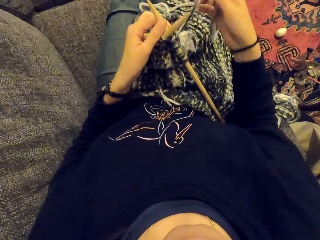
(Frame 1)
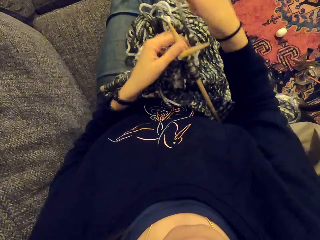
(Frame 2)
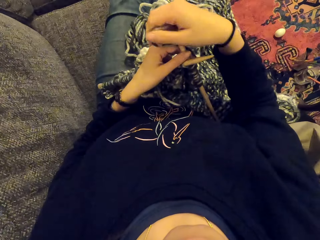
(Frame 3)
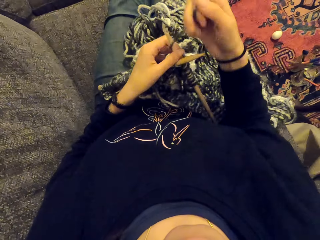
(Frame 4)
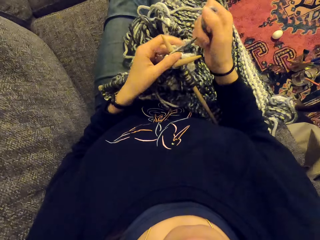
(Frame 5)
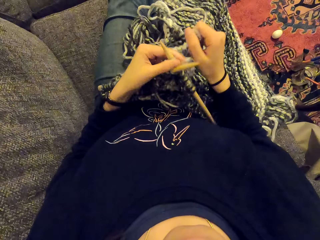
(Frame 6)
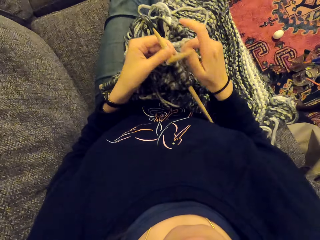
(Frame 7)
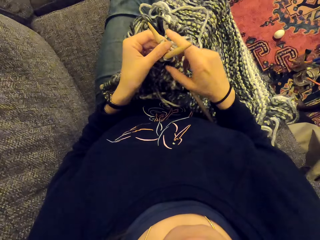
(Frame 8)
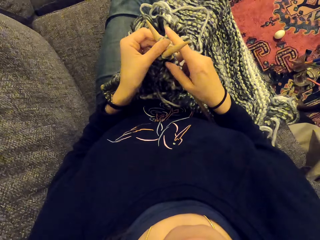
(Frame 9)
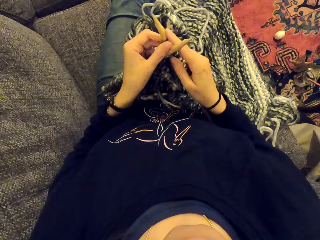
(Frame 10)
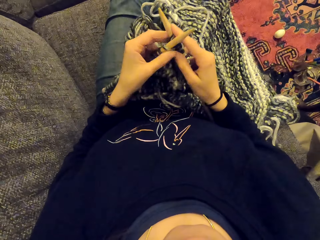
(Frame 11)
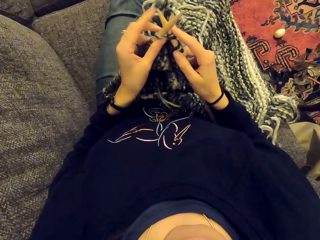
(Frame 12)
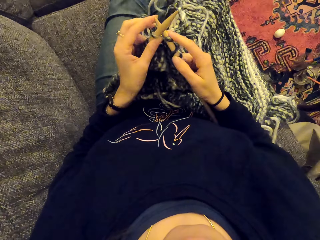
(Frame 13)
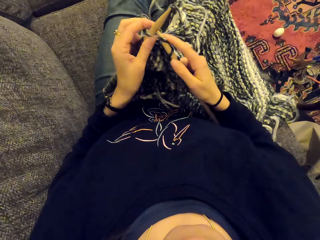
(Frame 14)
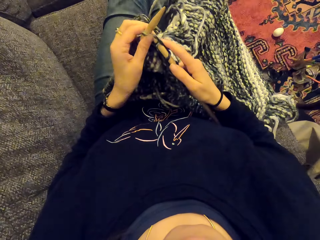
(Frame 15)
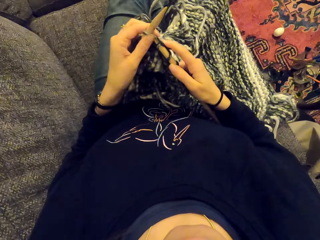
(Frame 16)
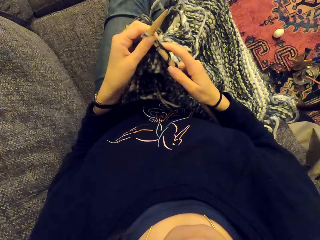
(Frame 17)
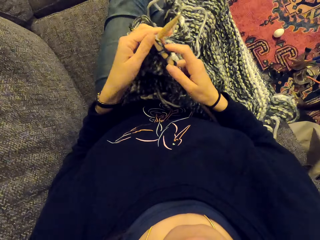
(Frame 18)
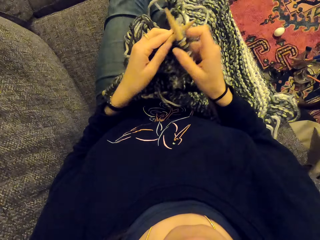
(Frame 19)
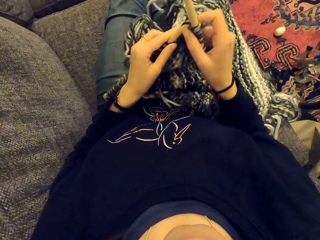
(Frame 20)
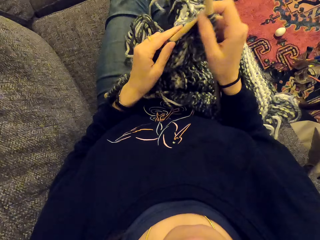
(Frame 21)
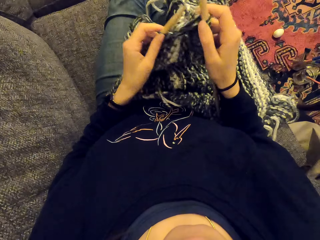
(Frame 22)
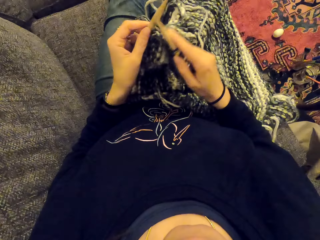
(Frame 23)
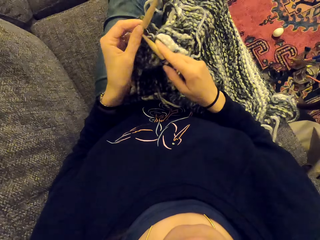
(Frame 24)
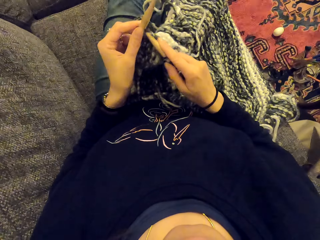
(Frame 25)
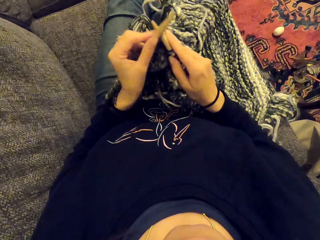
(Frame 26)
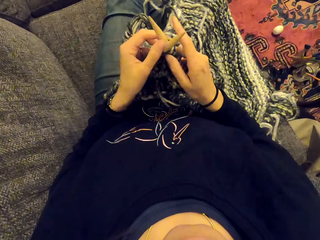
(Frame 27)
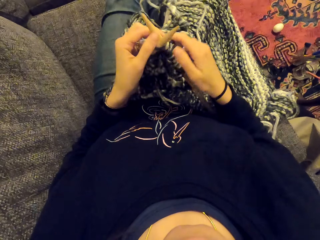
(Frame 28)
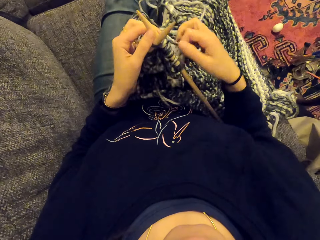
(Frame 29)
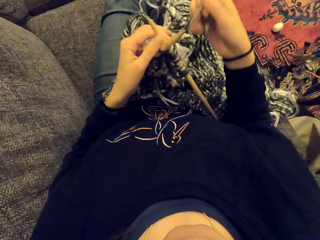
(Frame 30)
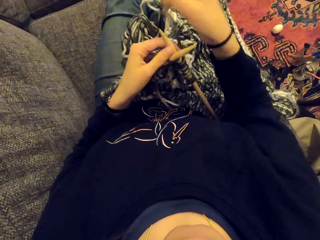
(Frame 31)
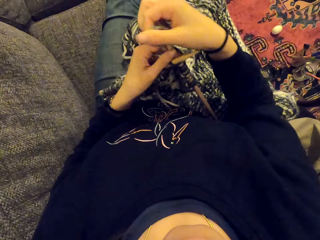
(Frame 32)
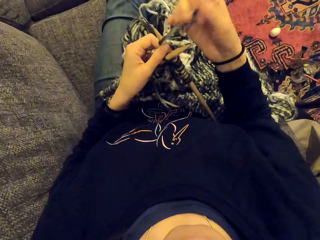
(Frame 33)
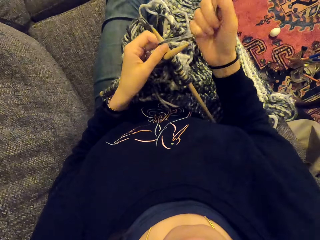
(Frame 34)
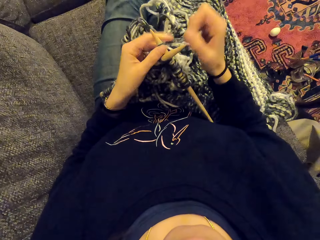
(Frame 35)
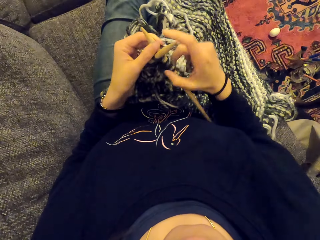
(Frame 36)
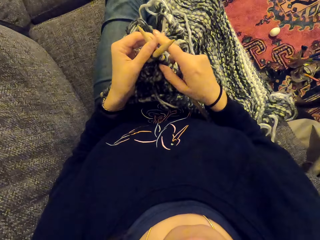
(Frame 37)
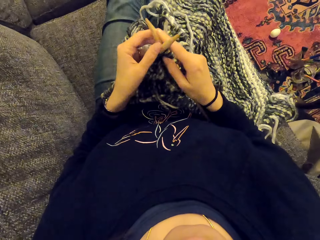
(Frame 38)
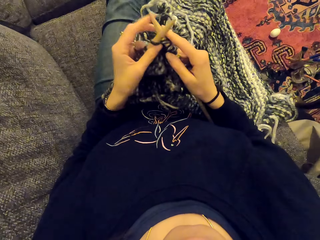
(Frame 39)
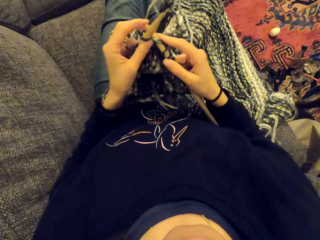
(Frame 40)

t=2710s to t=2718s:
The camera wearer knits the fabric. They sew the piece of cloth.

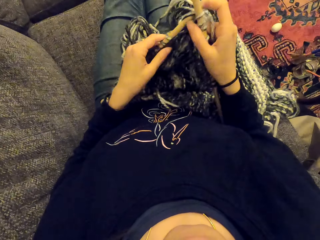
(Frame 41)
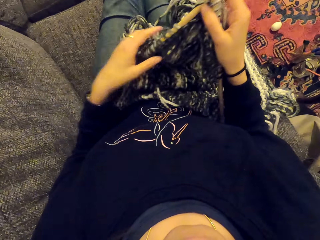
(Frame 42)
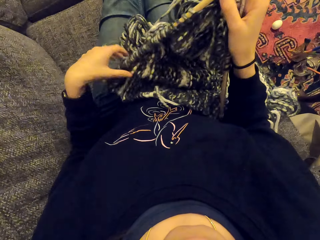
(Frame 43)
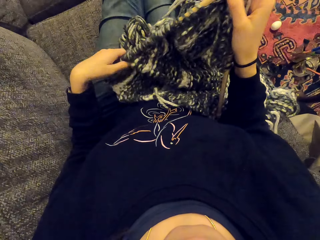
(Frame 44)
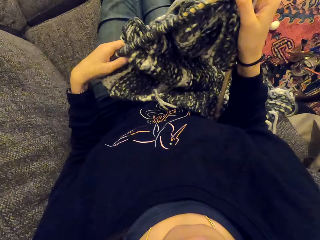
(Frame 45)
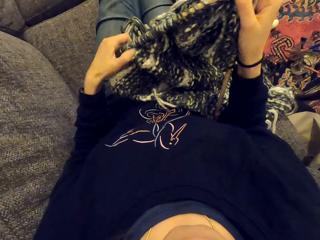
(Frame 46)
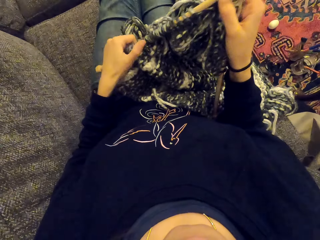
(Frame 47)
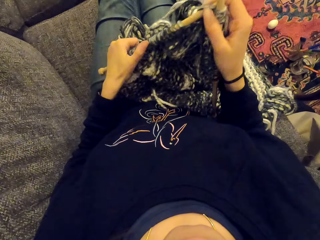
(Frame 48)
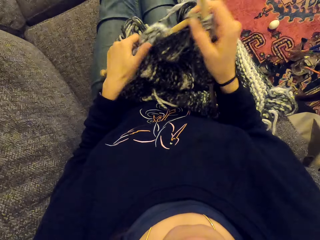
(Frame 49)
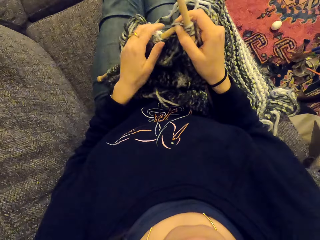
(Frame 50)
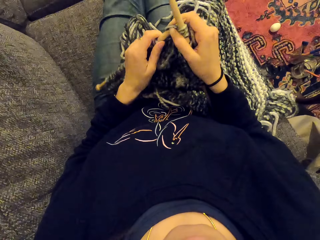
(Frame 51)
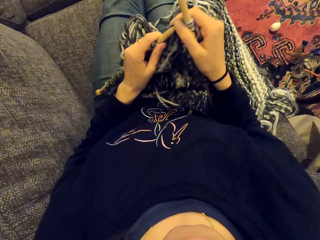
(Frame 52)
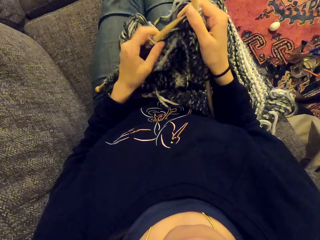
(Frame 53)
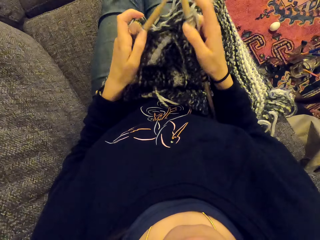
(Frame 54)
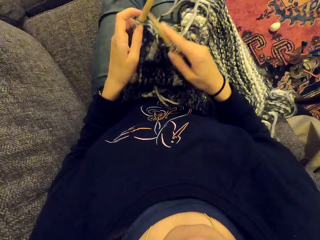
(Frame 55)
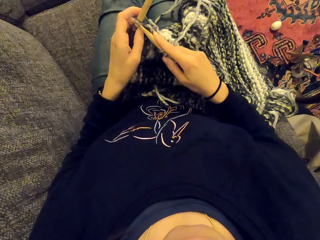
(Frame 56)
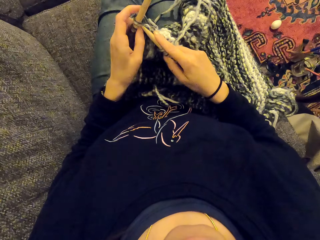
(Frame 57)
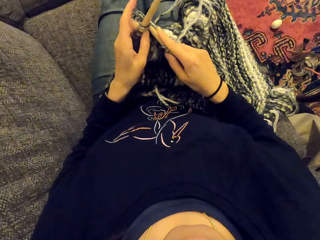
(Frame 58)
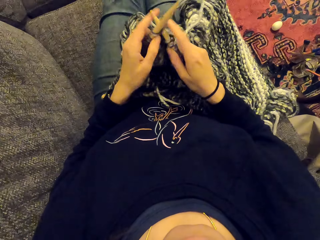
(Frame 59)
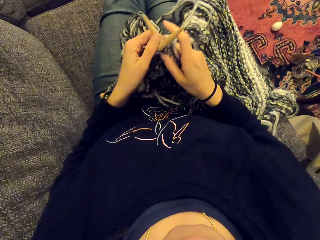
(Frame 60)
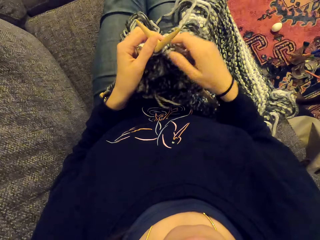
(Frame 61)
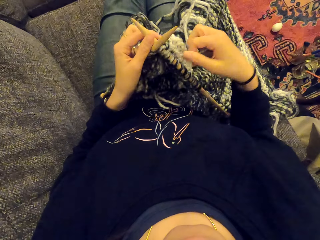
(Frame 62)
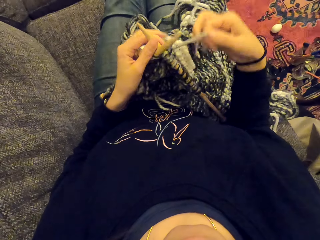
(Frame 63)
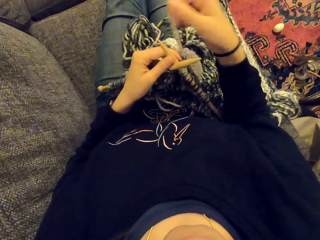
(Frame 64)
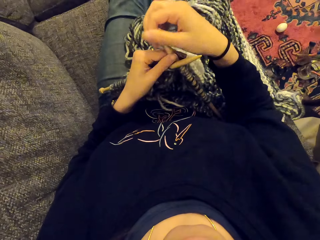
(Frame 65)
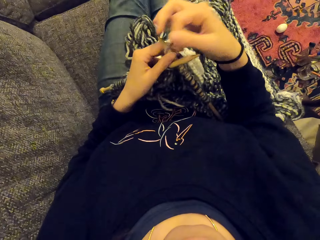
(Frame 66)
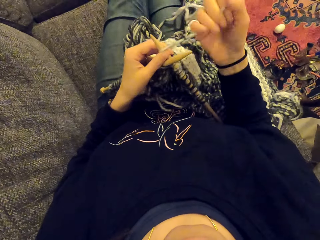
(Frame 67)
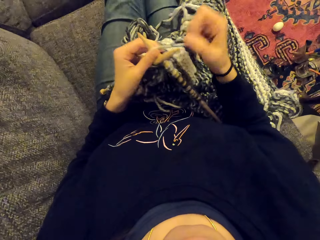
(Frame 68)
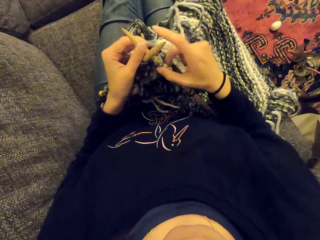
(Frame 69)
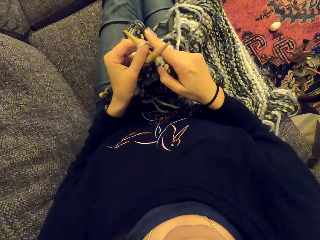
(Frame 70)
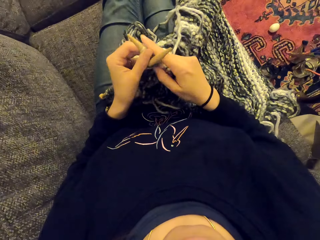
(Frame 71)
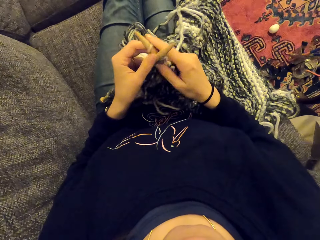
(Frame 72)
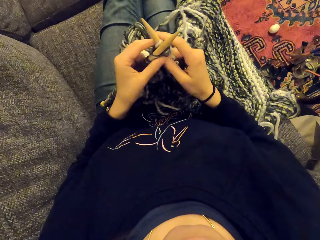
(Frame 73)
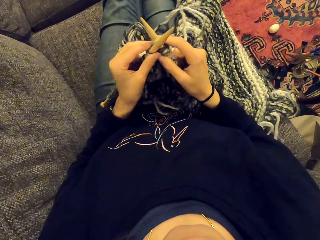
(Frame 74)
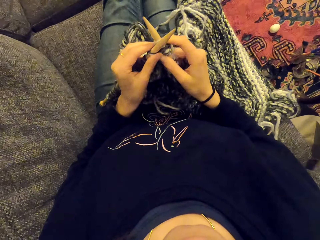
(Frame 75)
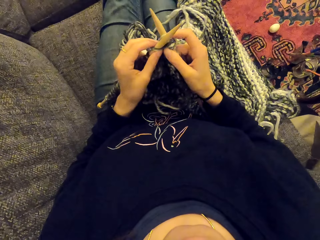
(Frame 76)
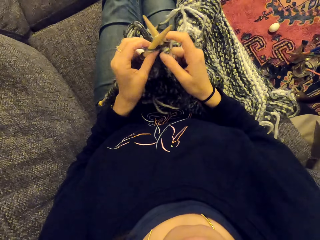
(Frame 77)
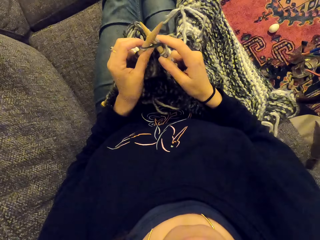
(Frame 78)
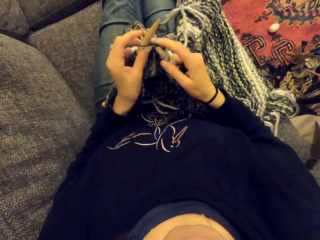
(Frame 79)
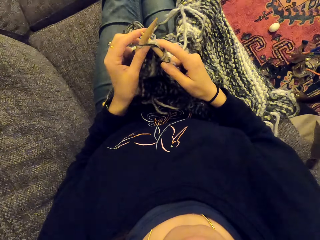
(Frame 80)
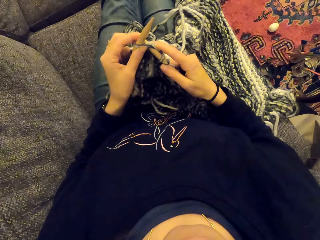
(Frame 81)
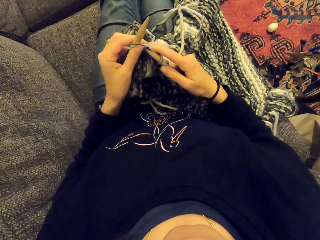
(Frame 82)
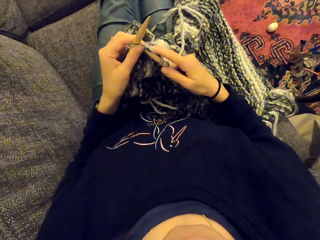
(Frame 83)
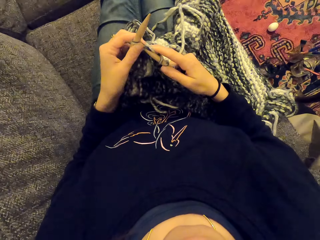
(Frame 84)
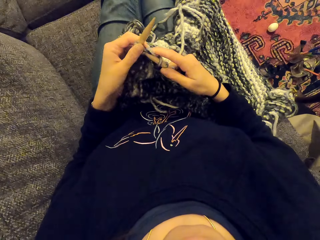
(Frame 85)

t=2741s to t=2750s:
The camera wearer holds the fabric. They pull the piece of cloth. They knit the fabric. They sew the piece of cloth.

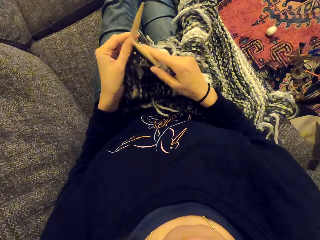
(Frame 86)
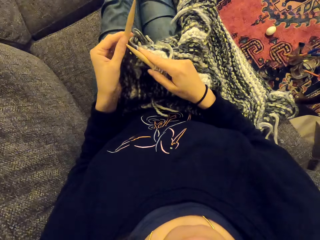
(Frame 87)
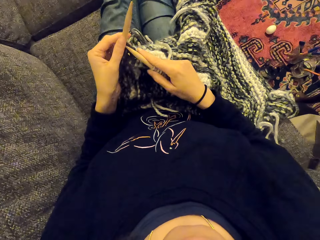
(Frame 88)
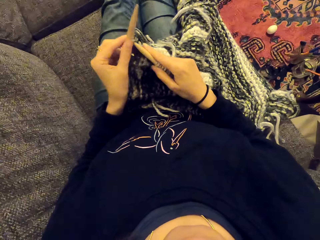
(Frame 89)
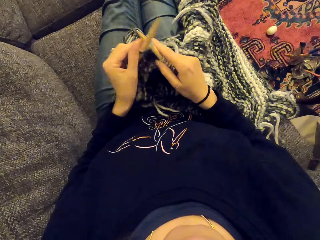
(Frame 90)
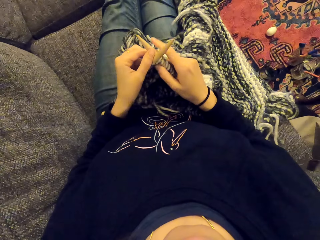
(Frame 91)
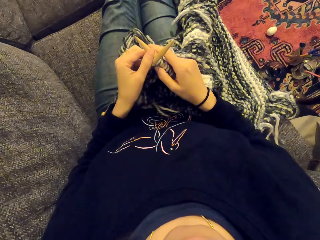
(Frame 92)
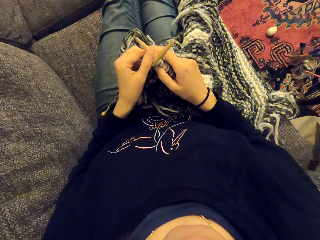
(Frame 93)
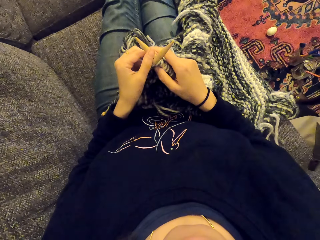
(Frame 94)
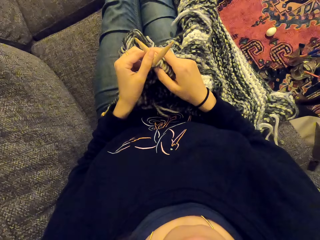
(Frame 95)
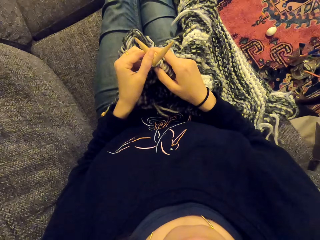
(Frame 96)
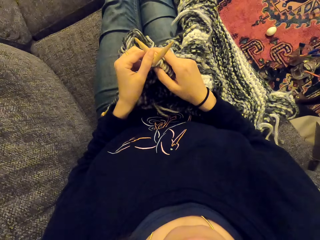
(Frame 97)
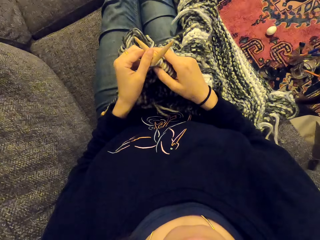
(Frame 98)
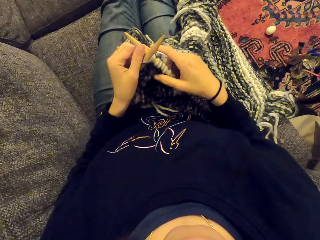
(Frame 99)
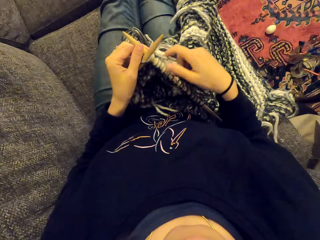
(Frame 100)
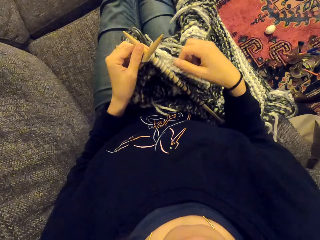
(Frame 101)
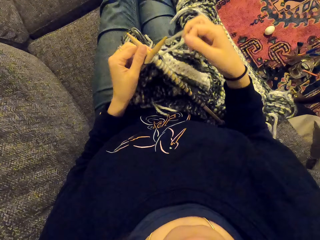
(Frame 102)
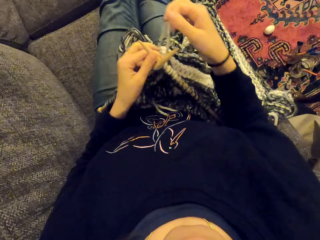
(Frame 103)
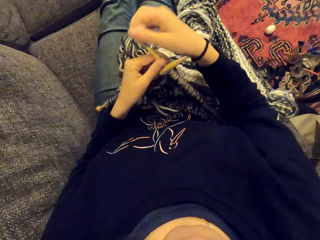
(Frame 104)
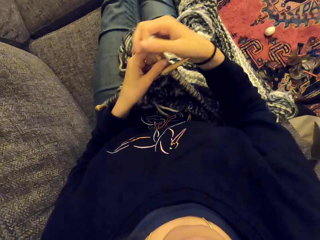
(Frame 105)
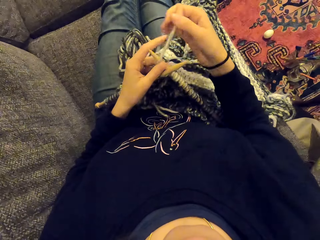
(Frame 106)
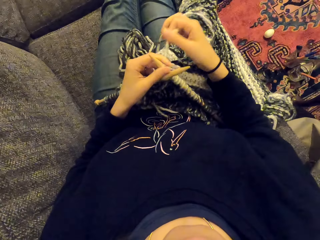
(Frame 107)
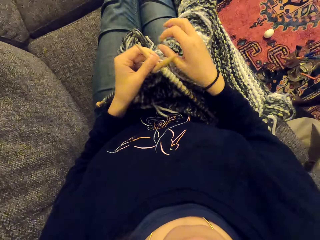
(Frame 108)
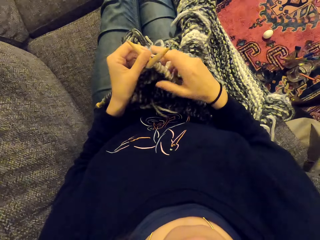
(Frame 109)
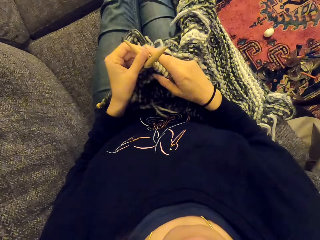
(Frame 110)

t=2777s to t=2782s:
The camera wearer looks around the room. They sew the piece of cloth.
